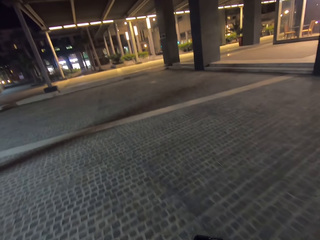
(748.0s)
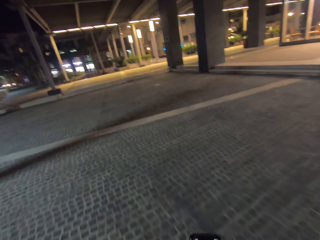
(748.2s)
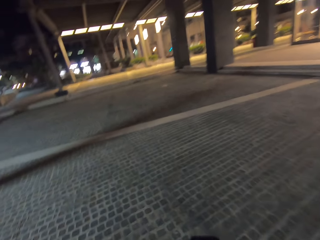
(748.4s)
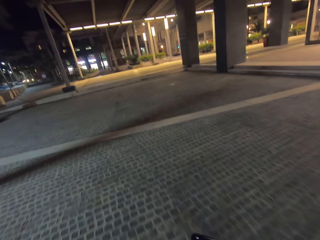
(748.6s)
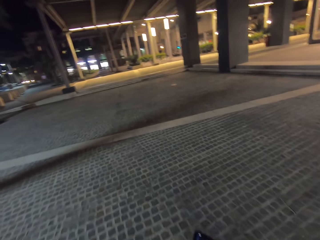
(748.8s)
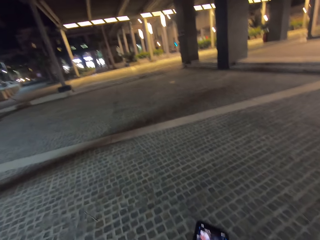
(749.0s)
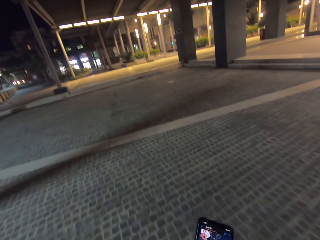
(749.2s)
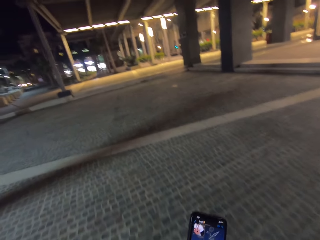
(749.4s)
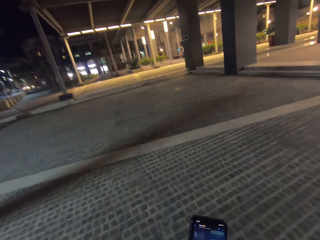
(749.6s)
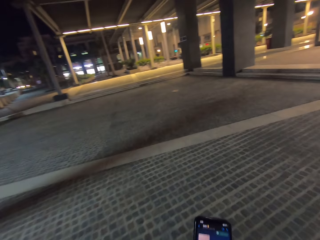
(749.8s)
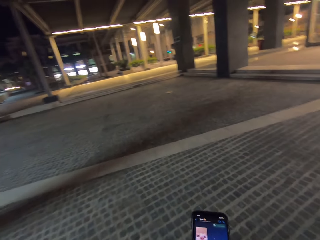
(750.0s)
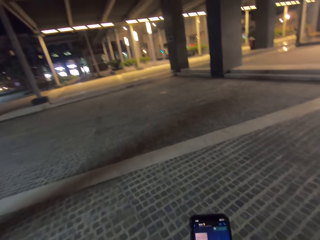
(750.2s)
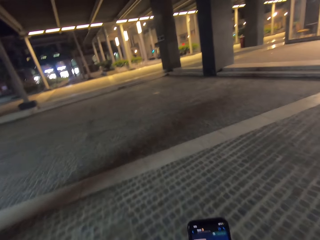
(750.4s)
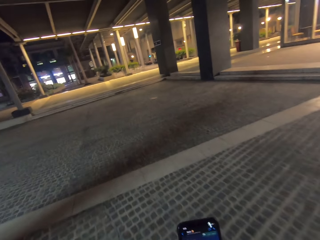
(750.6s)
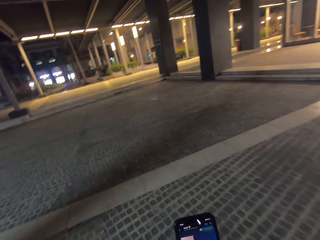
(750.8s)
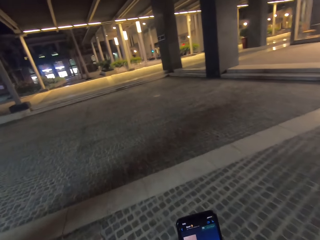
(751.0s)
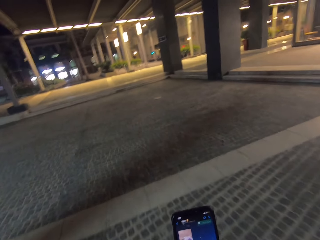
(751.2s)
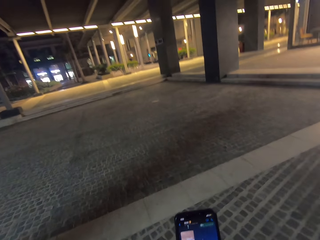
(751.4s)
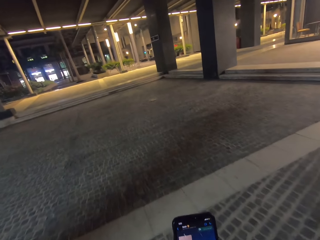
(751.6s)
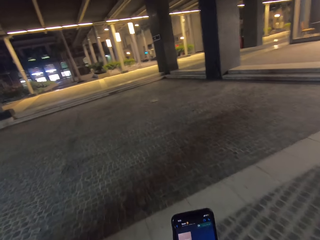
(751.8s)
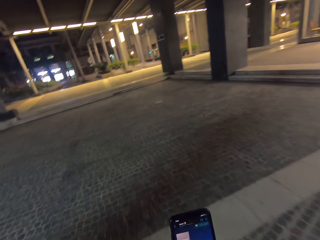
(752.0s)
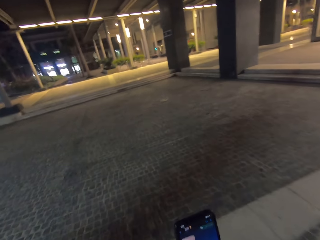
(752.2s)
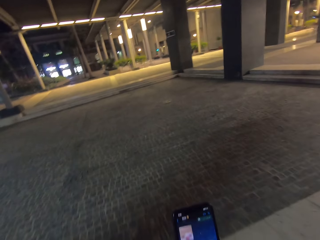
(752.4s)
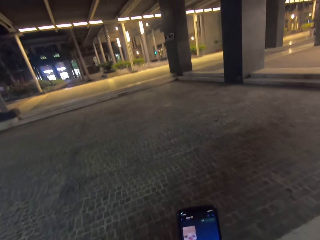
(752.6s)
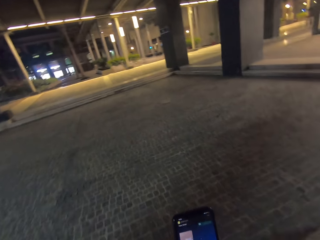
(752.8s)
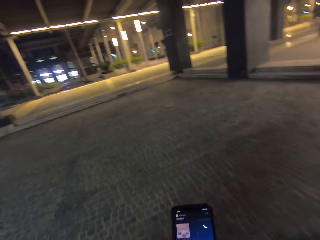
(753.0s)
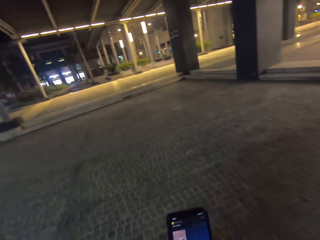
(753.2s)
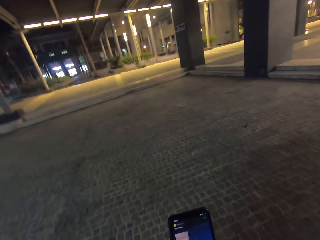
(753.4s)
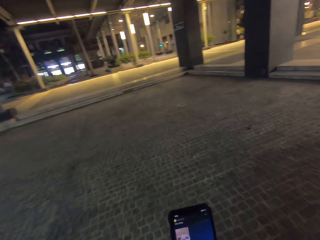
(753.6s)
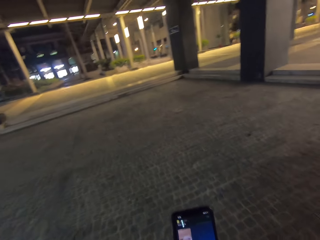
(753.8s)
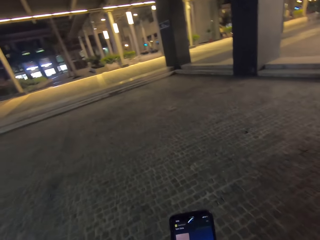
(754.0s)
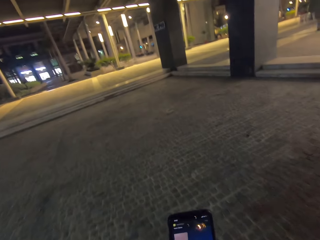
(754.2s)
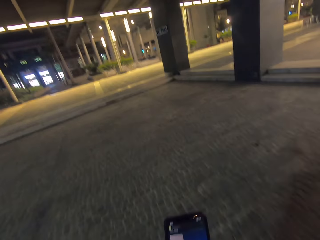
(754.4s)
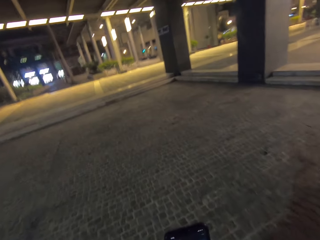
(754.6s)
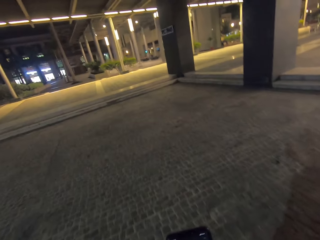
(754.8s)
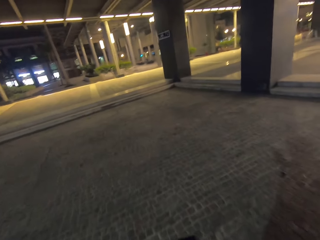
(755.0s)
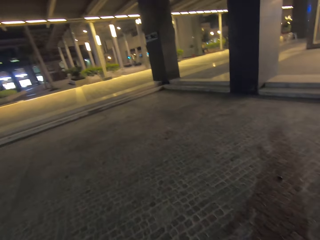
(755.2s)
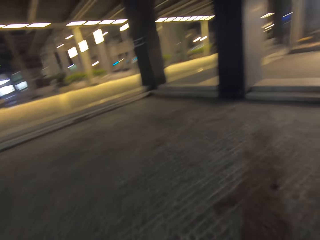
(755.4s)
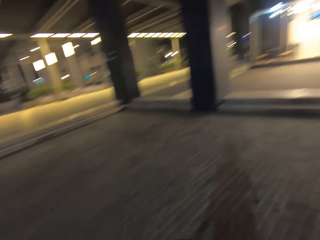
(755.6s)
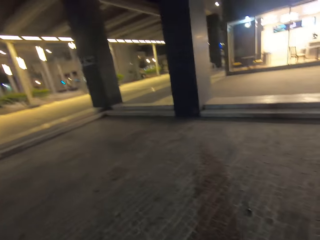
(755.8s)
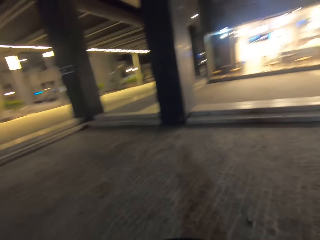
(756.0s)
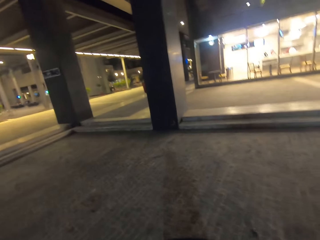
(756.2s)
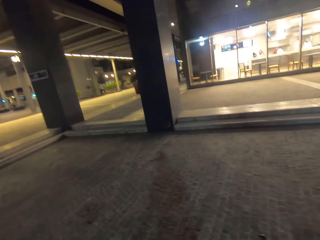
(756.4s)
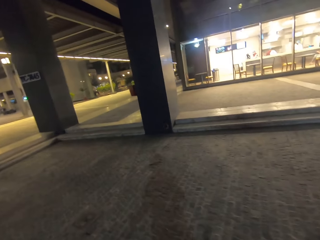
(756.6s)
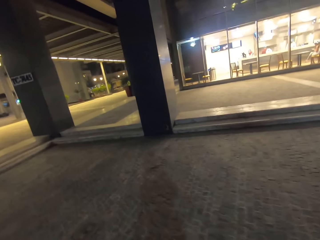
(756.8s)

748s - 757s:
The camera wearer uses his phone. They scroll the phone.

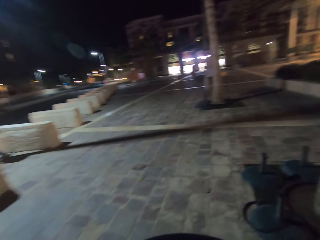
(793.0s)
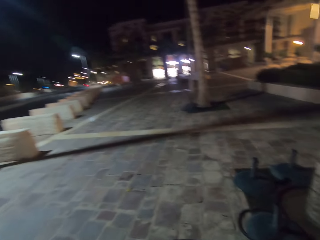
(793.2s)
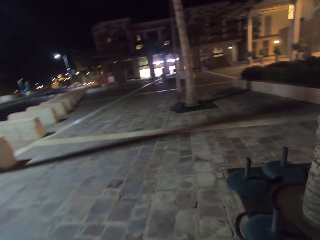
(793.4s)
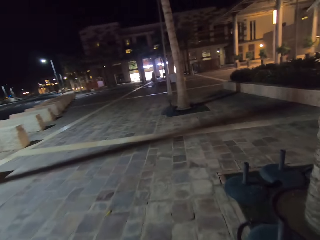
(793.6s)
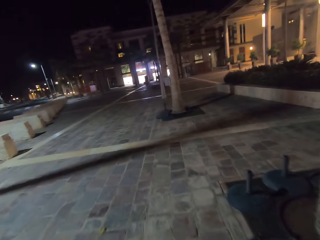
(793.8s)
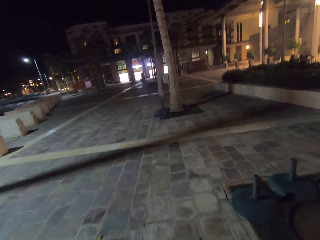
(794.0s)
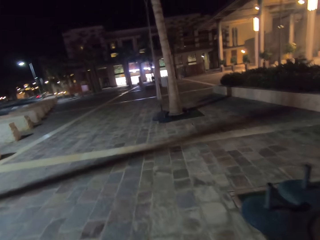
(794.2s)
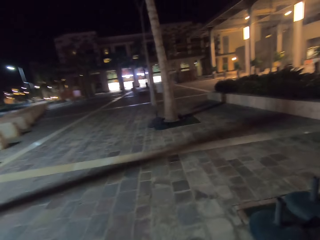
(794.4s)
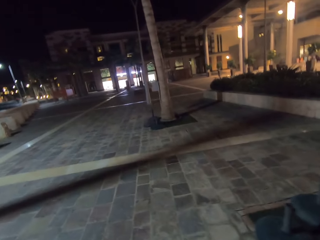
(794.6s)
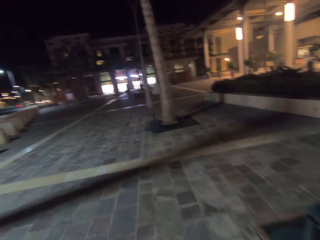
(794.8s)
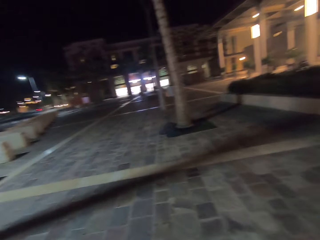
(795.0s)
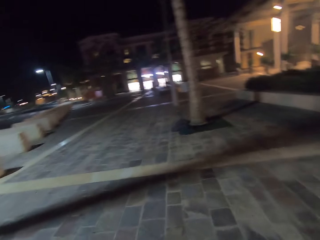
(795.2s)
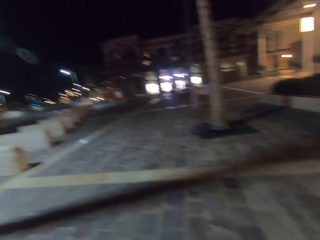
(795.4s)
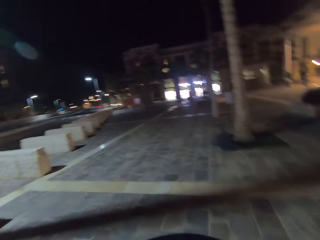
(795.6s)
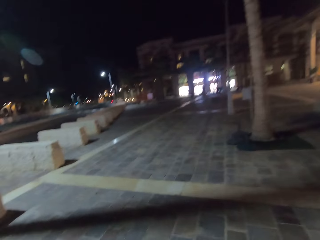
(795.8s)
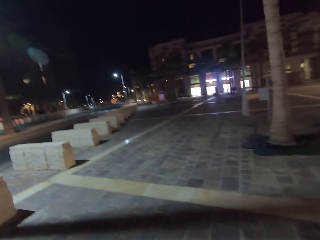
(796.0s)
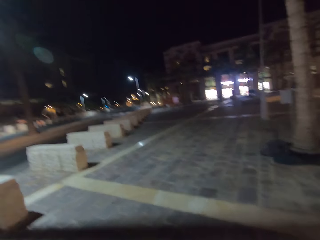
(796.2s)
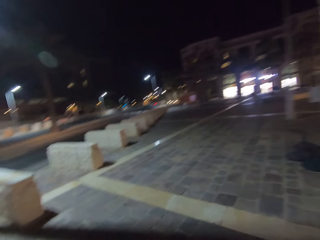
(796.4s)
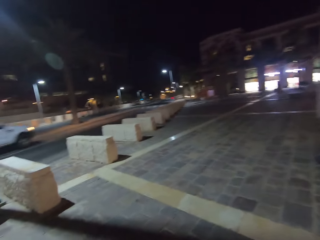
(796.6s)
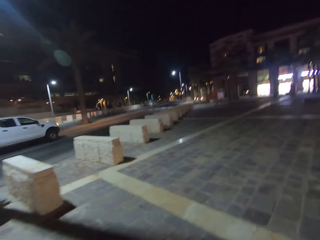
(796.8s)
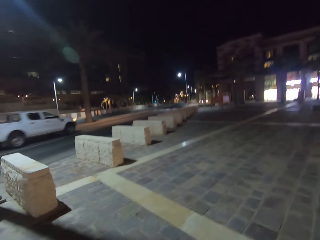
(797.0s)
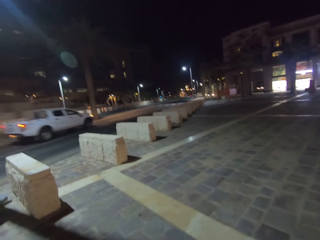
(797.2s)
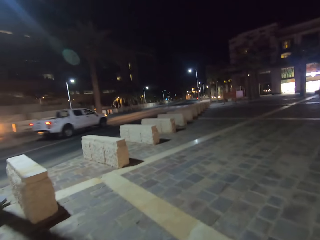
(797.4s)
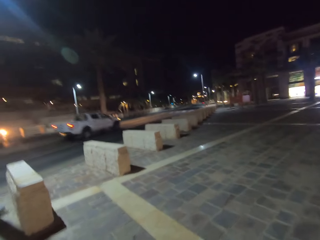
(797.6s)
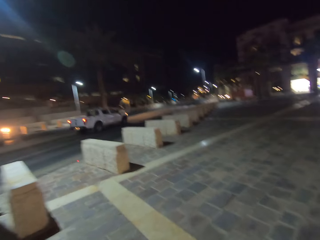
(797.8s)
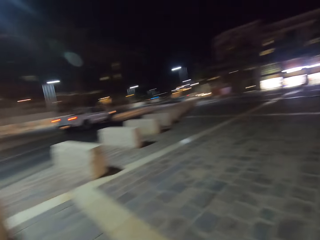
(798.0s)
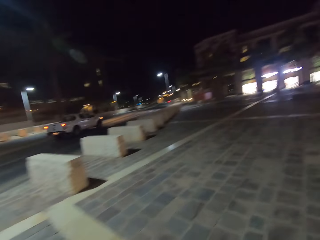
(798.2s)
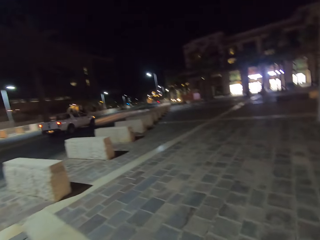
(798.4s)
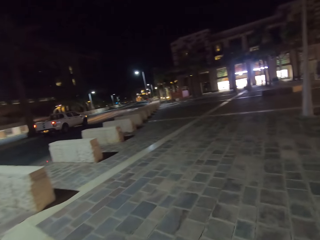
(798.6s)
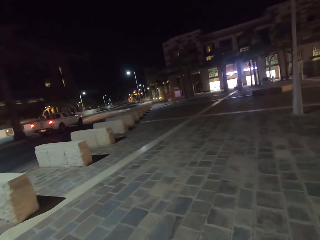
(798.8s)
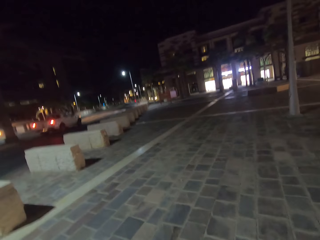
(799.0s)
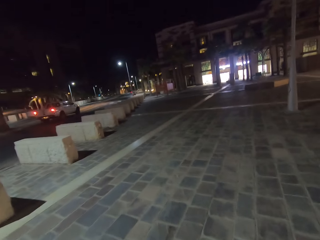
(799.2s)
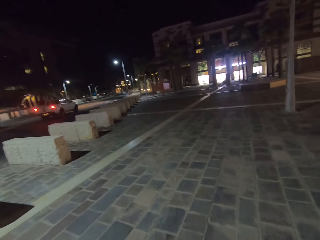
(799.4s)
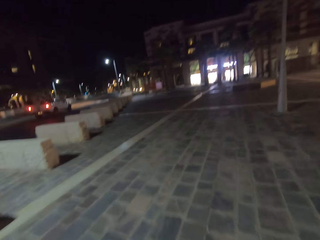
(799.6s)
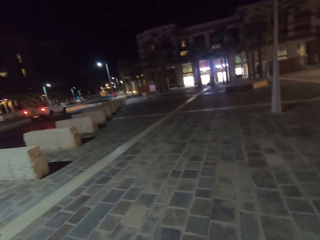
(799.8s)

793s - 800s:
The camera wearer walks around the road.

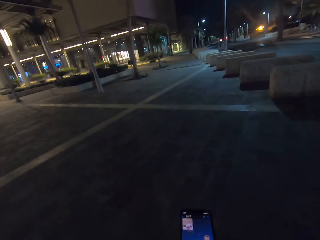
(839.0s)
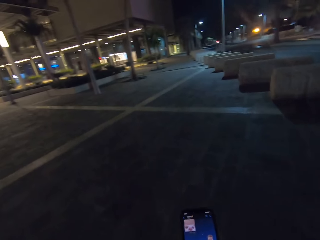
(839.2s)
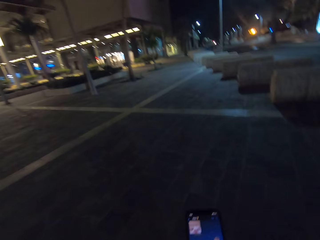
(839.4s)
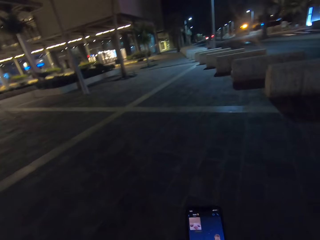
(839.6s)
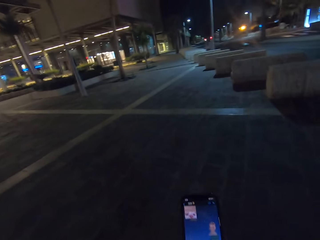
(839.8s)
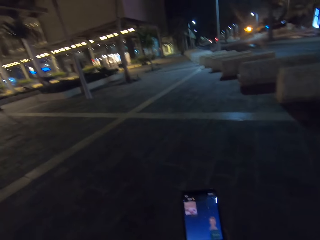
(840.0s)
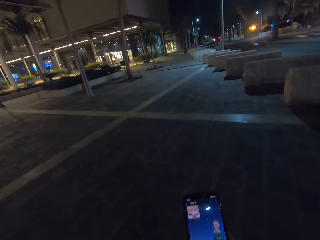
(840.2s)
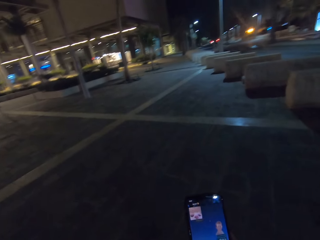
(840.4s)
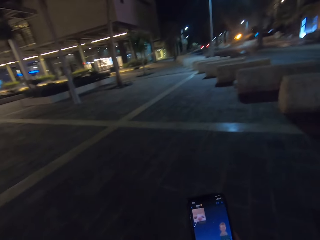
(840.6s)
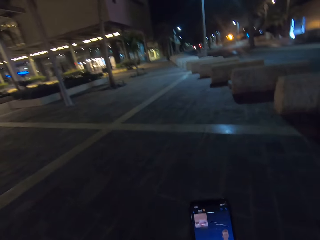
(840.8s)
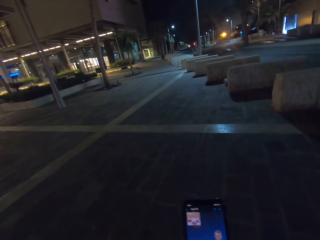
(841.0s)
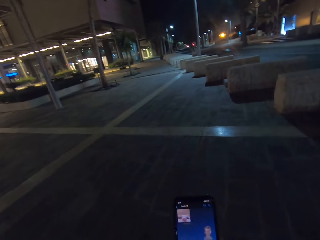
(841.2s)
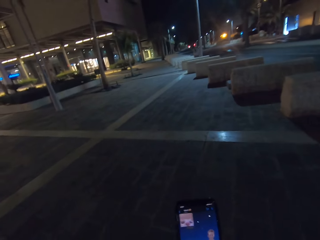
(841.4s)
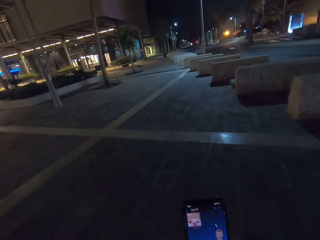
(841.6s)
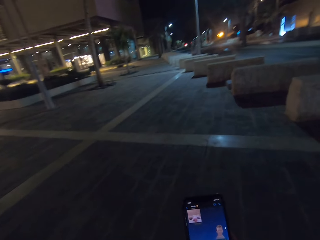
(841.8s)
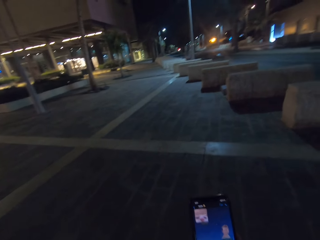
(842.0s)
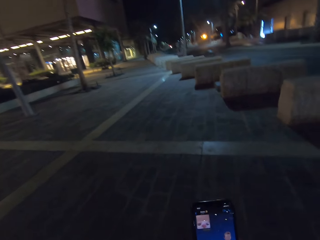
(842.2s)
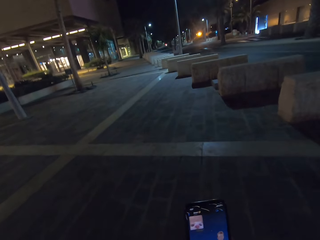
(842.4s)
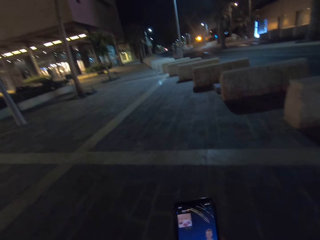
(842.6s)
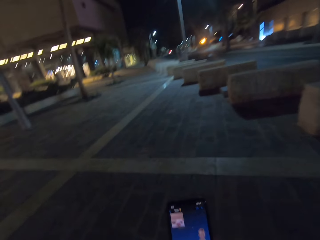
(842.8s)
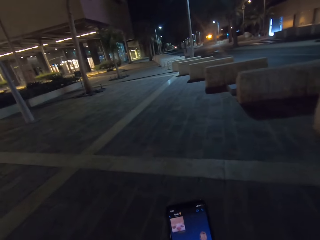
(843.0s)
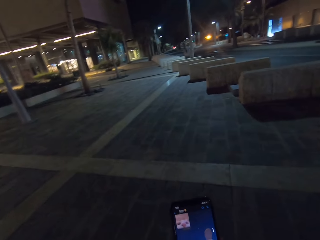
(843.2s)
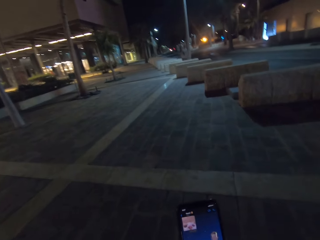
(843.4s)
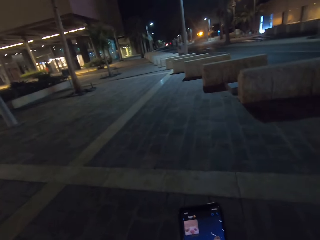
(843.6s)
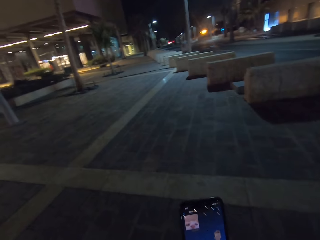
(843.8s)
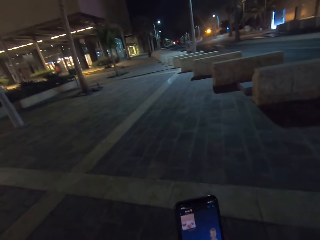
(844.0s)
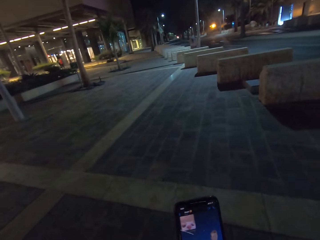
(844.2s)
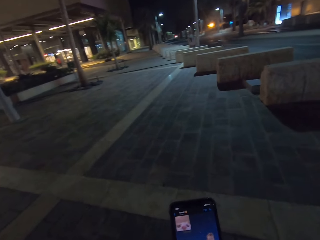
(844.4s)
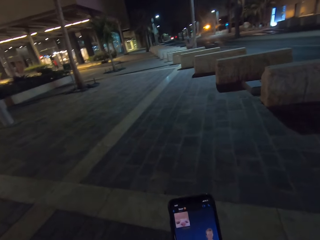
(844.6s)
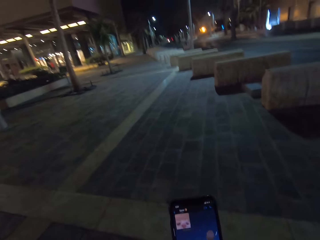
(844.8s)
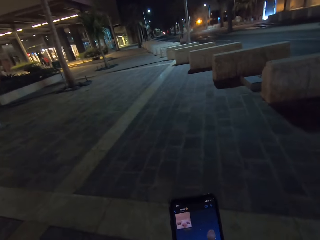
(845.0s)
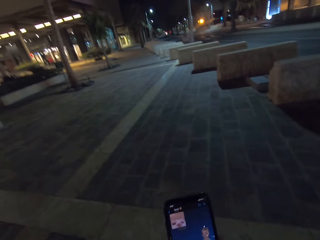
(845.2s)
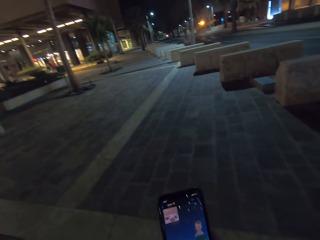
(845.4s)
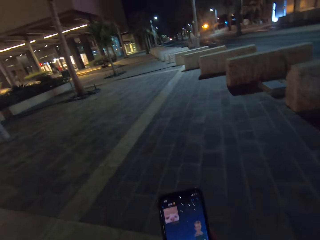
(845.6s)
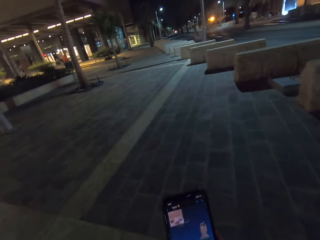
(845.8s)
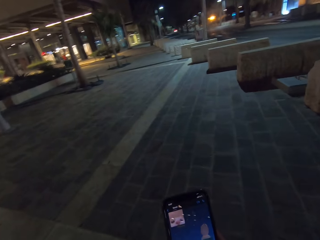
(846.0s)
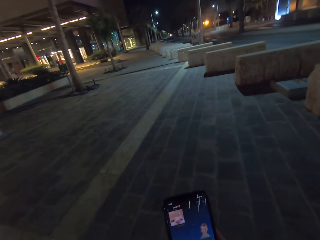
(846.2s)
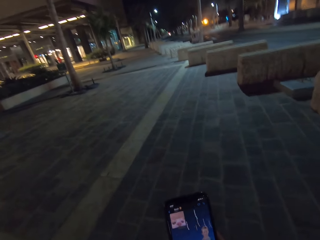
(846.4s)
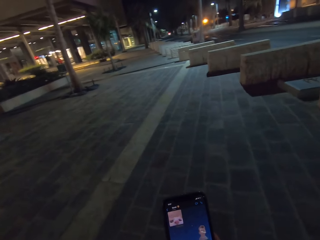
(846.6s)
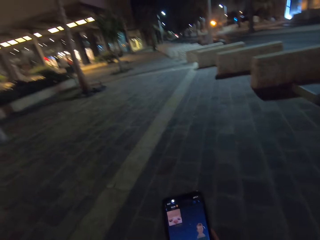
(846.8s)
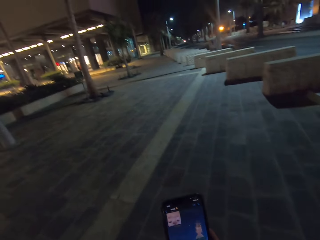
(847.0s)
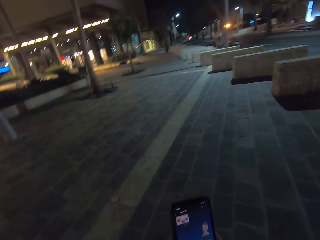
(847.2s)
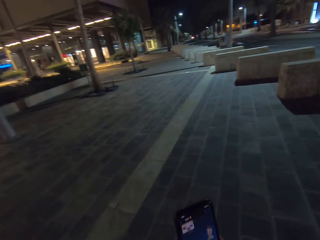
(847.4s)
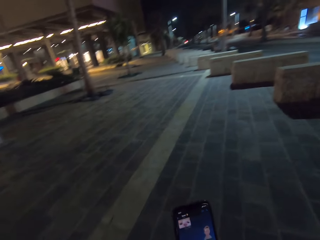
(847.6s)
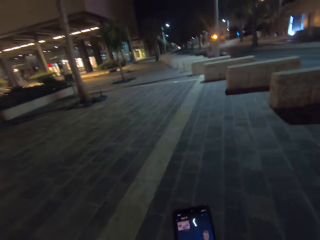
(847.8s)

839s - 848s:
The camera wearer scrolls the phone.
